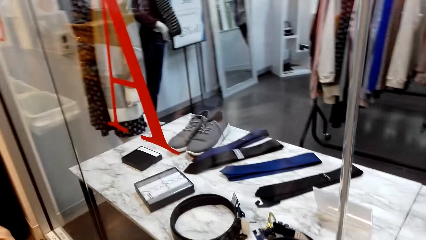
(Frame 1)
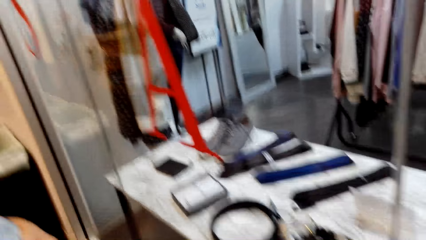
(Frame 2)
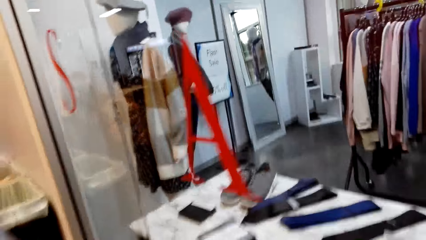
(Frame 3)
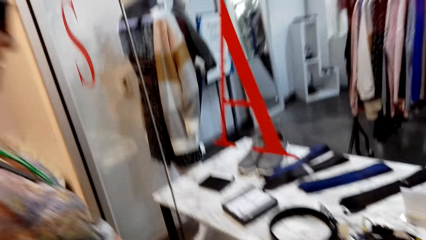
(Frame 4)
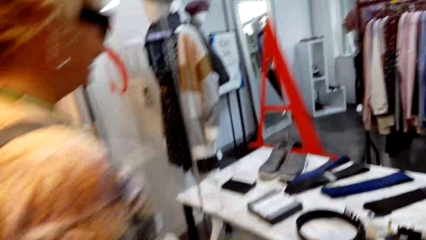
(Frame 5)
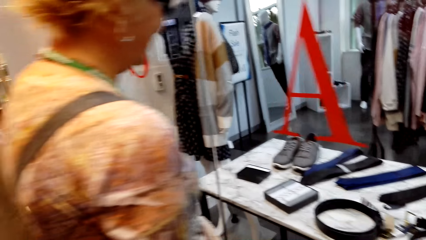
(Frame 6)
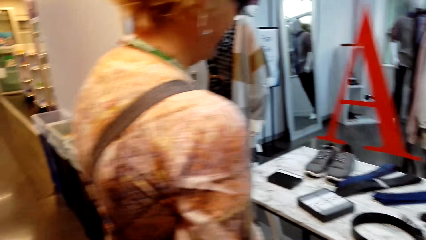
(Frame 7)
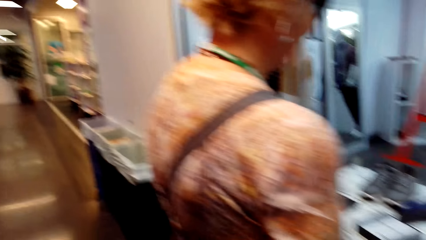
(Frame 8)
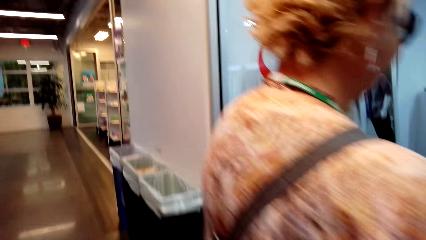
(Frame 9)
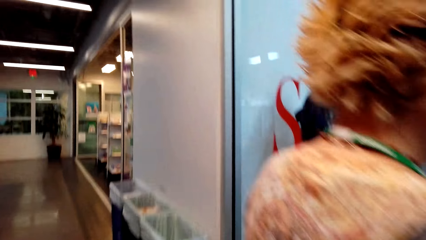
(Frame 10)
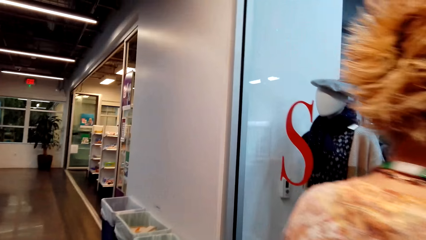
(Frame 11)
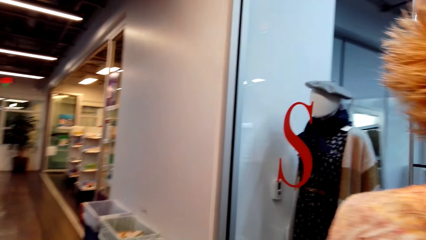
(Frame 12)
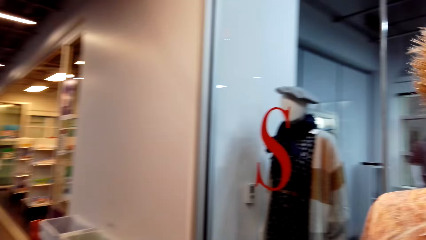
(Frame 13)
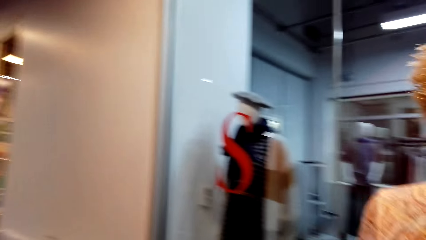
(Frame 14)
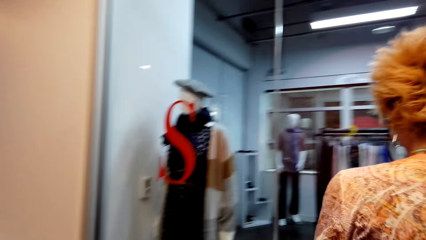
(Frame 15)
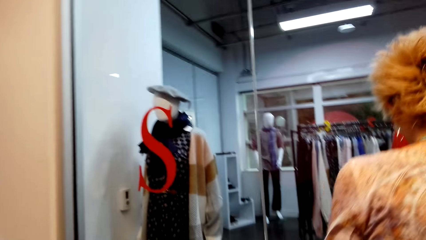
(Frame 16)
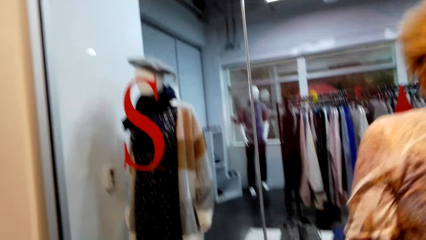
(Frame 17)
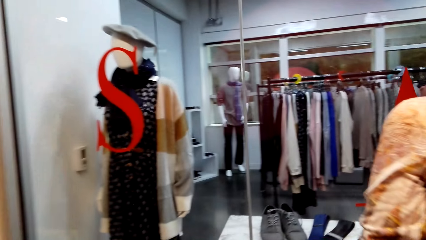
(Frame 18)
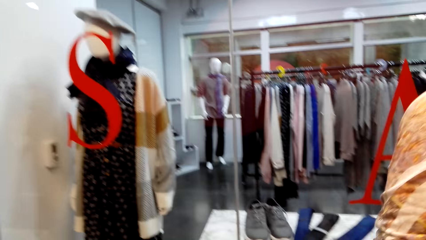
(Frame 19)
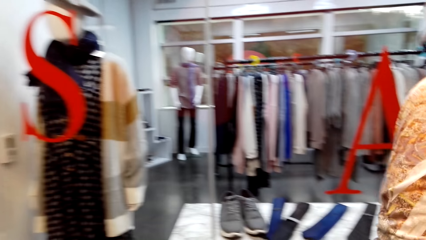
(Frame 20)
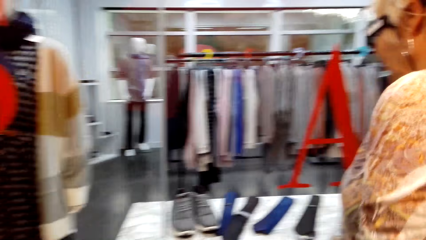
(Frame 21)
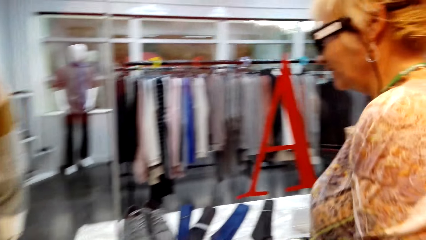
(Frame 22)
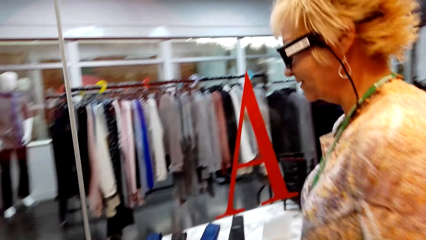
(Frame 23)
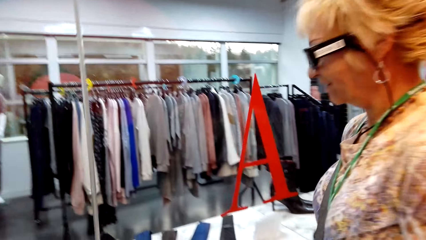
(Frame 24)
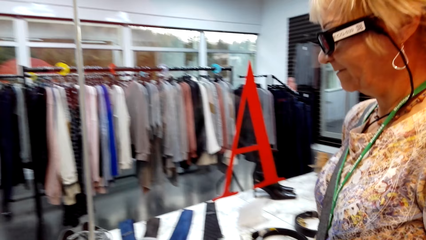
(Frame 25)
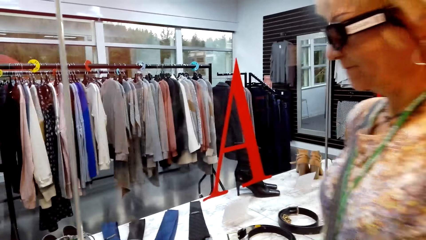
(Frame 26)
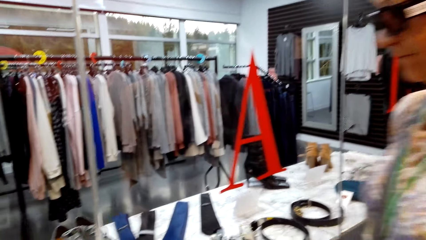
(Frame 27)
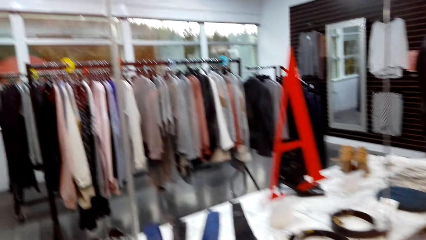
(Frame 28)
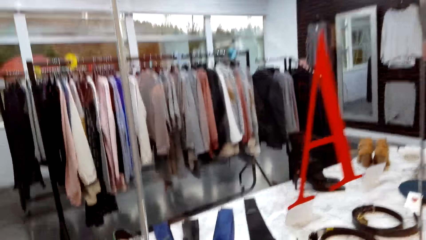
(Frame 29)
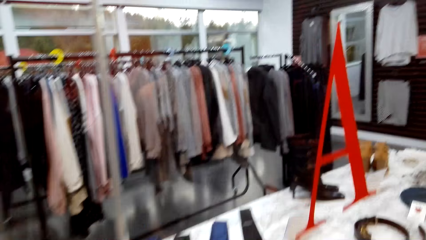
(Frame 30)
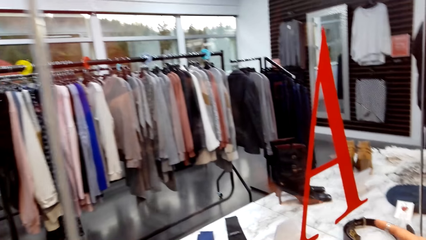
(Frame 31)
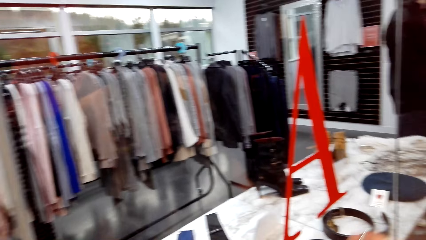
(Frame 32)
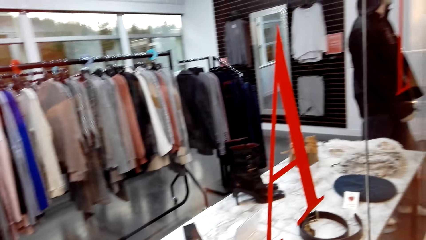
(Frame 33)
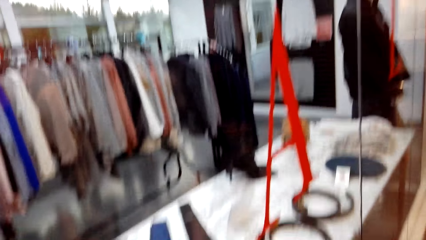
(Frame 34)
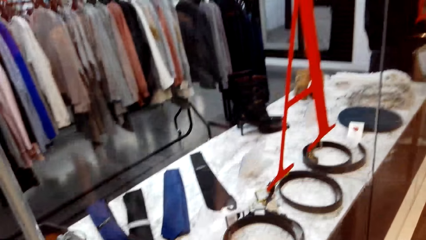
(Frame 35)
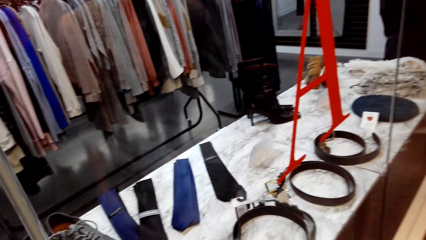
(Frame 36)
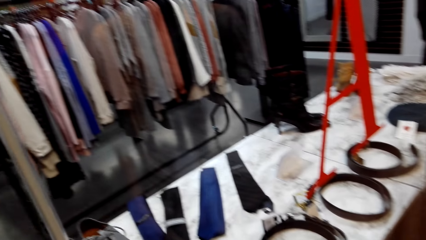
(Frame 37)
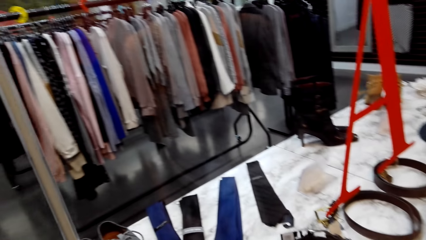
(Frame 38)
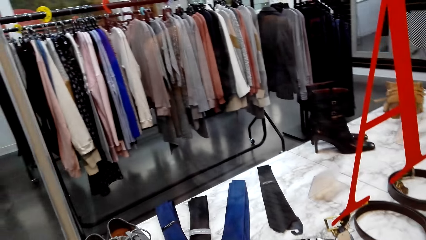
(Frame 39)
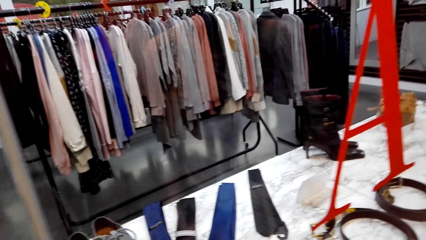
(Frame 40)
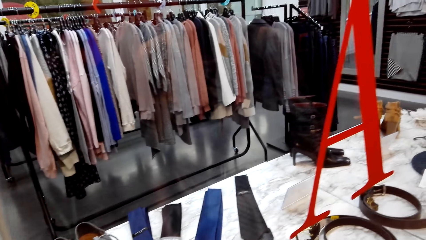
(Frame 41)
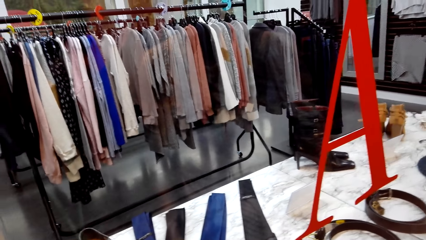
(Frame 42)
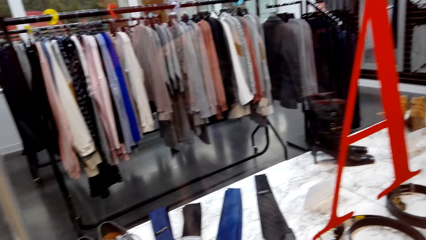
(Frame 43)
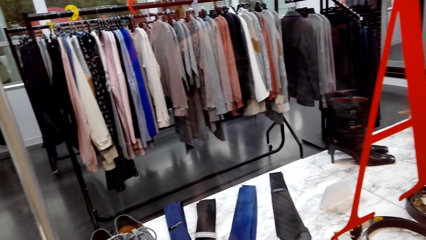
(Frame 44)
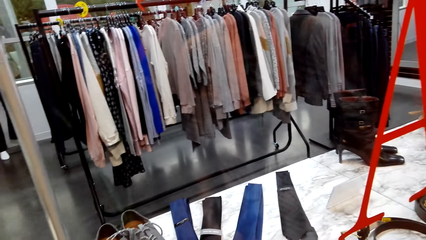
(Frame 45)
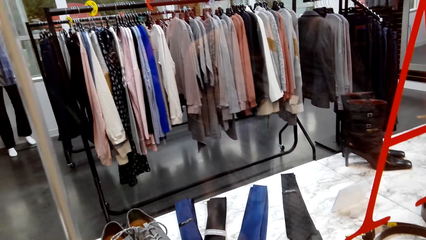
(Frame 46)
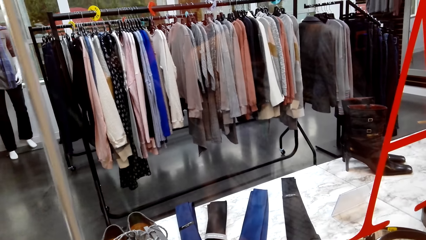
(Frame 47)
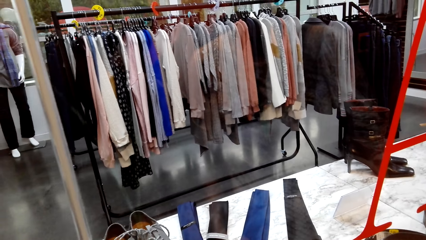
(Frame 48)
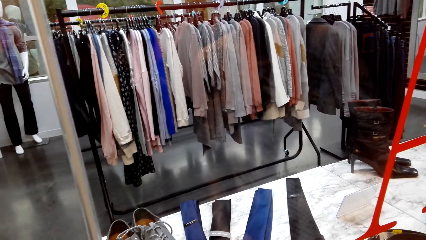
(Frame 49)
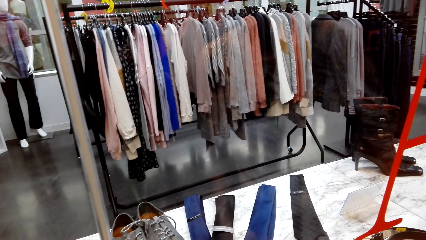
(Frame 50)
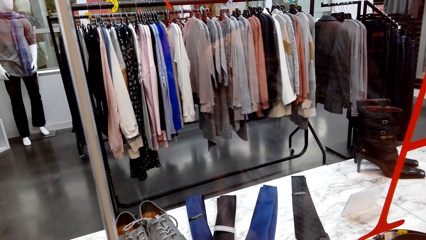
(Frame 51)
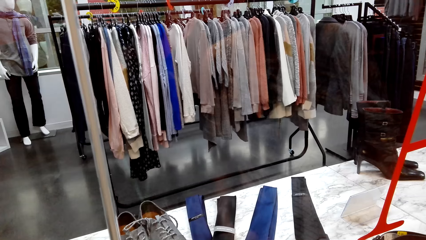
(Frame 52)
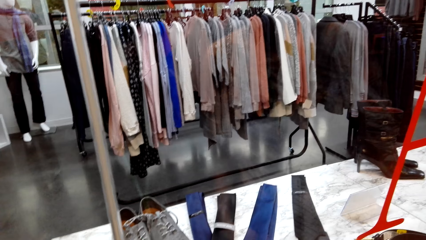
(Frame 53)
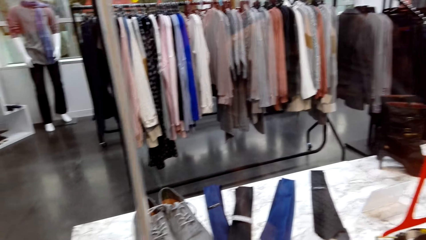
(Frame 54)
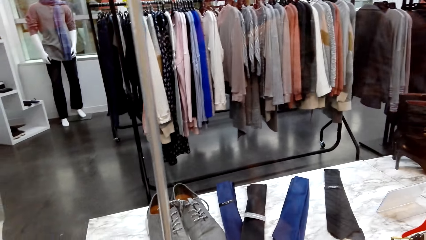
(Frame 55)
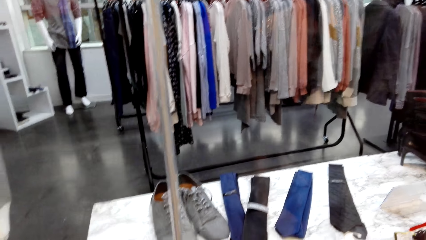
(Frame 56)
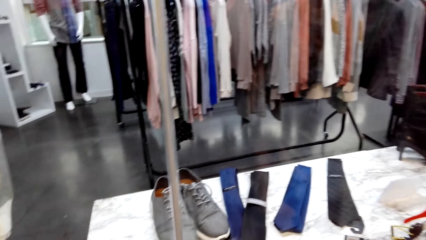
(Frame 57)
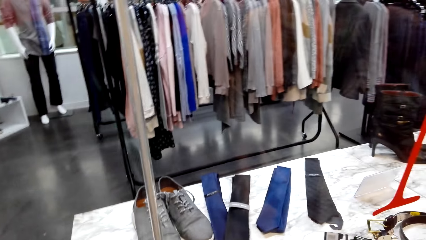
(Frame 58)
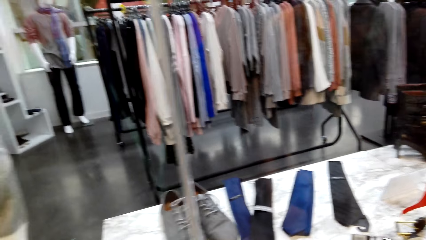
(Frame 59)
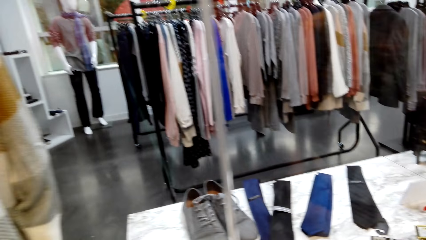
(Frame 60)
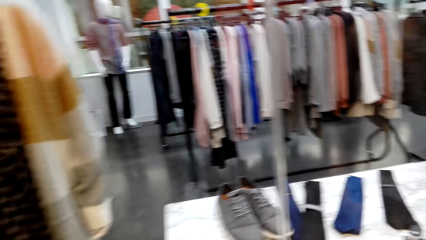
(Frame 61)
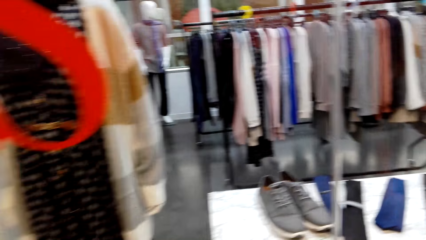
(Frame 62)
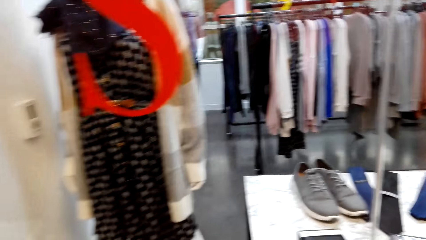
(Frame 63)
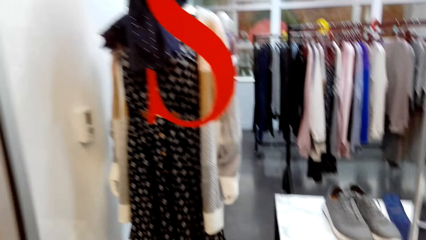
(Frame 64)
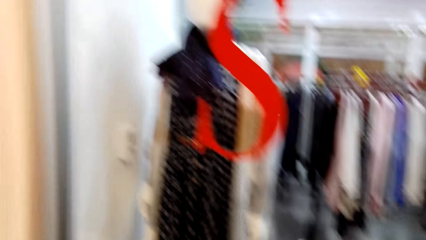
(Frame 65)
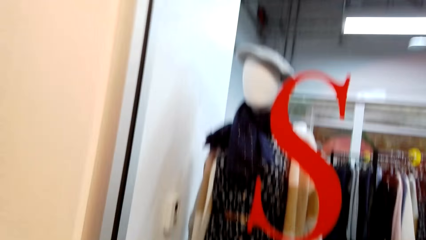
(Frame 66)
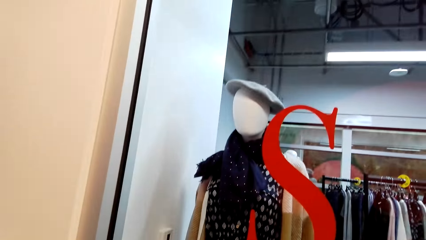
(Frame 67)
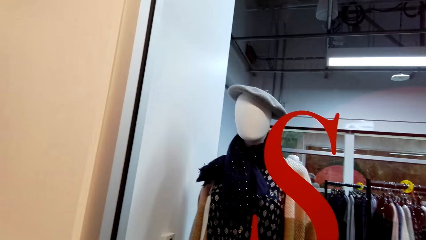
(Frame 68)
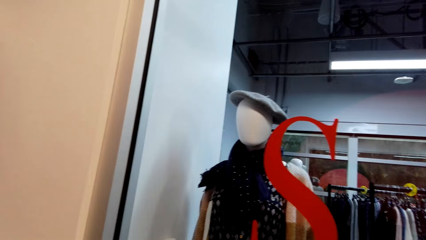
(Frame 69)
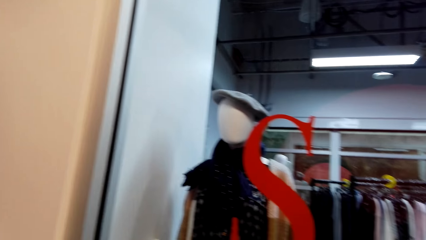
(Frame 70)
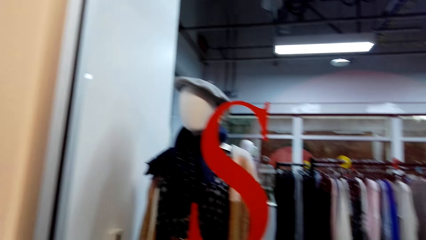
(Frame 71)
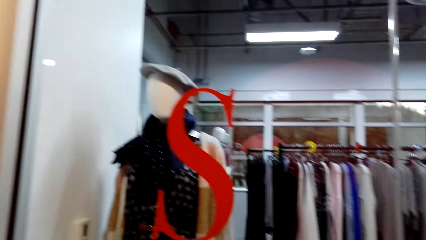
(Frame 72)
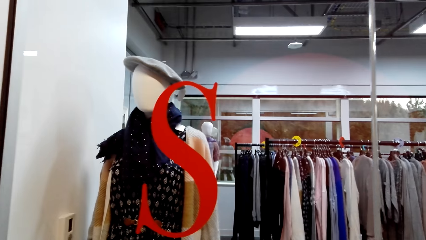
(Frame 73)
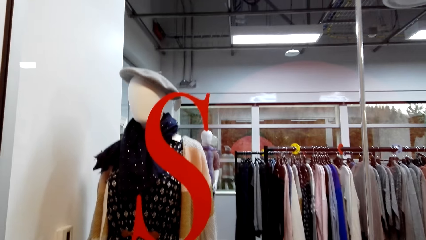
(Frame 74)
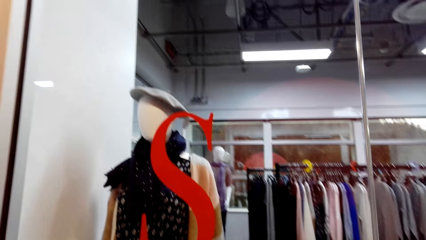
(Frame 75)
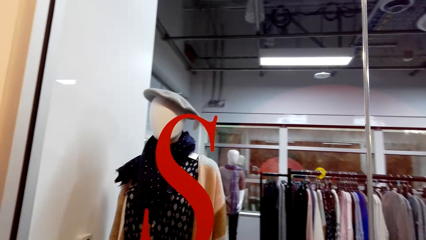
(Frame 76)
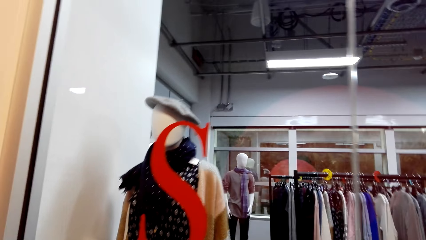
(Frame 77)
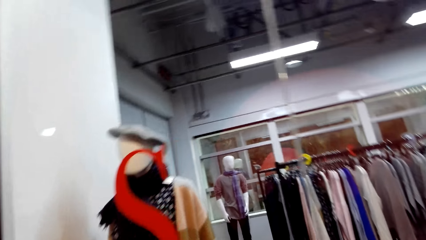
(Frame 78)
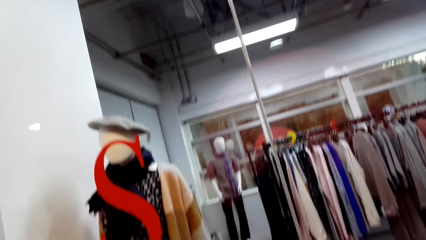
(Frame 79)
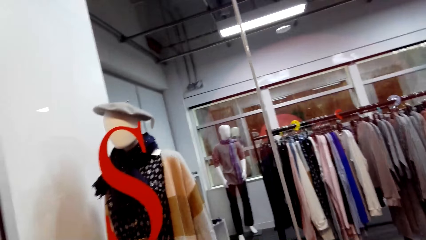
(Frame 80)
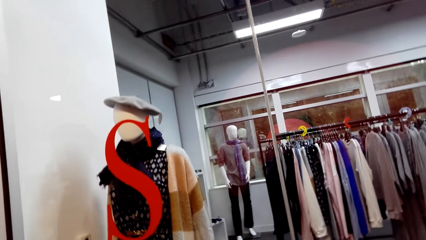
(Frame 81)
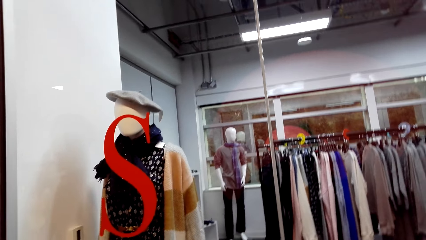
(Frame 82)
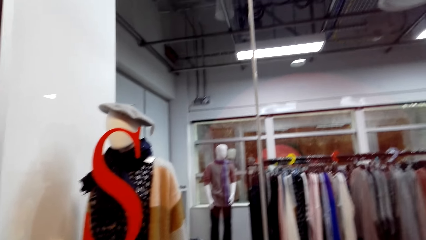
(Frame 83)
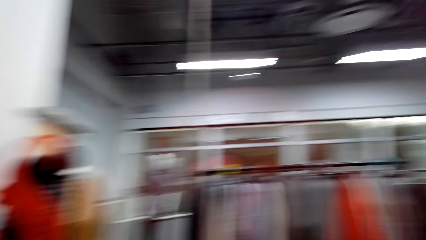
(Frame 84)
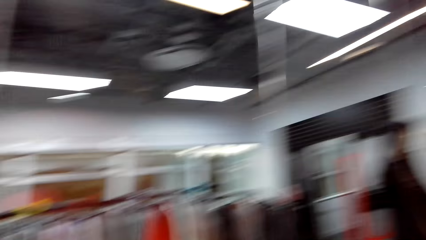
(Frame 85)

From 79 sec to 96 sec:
The camera wearer looks around. They stare at the cloth on the mannequin.
